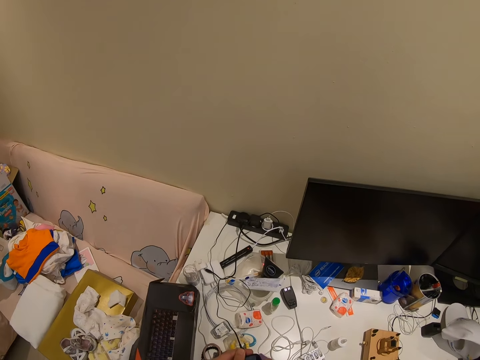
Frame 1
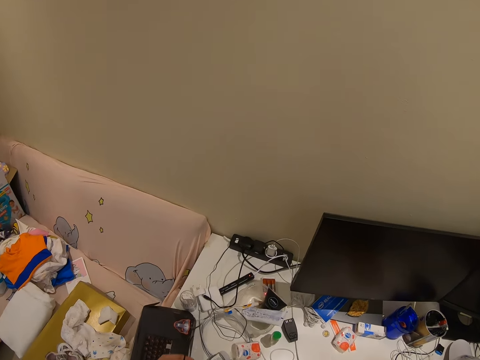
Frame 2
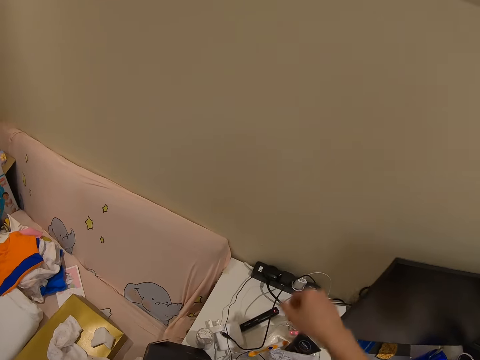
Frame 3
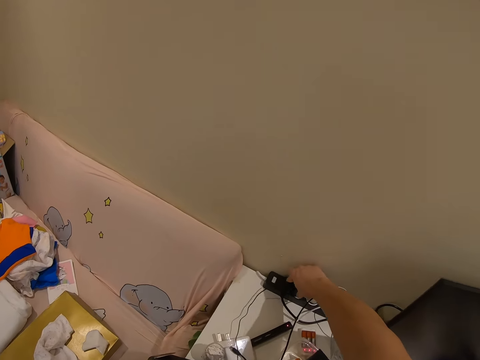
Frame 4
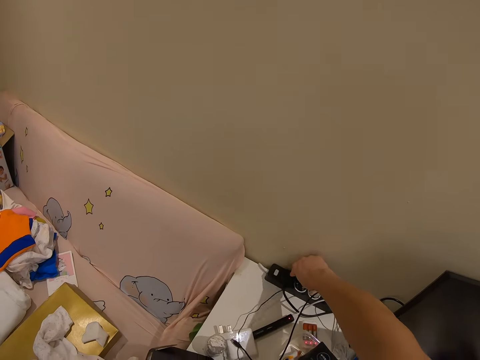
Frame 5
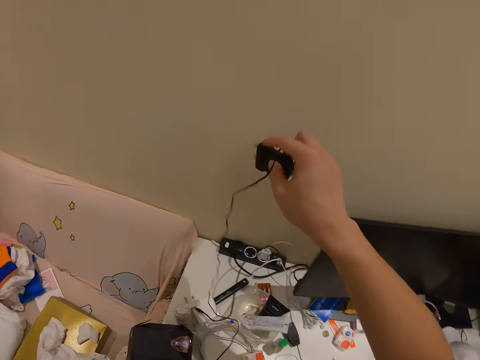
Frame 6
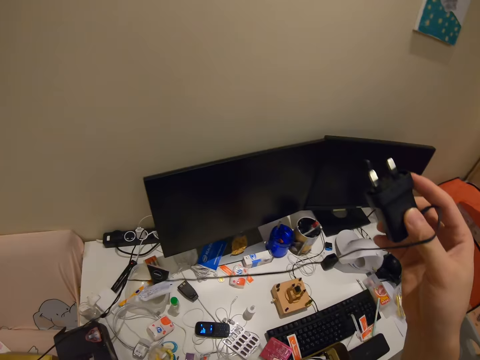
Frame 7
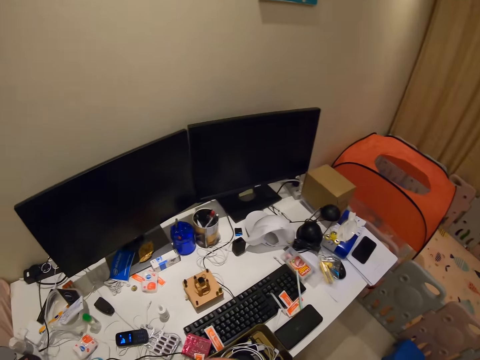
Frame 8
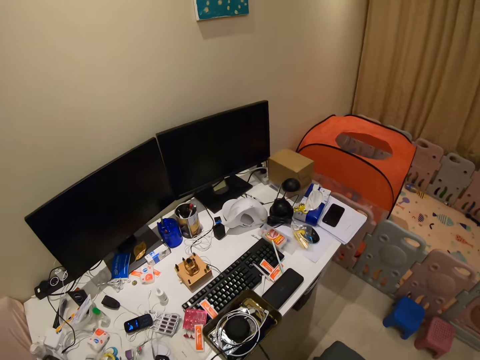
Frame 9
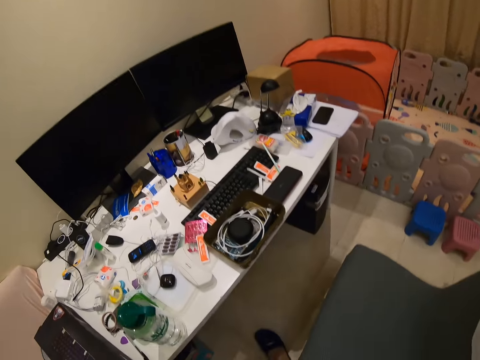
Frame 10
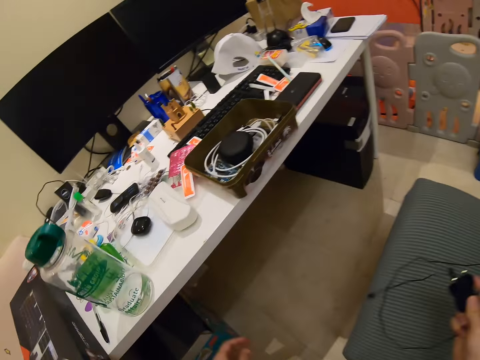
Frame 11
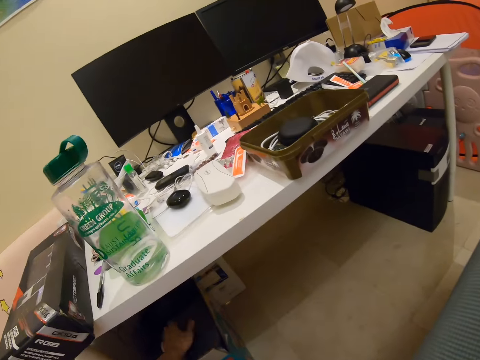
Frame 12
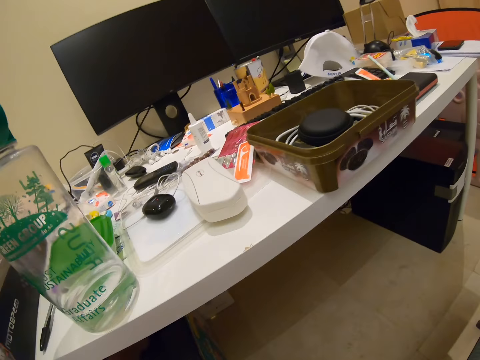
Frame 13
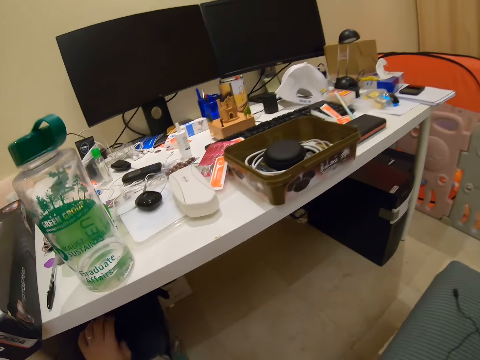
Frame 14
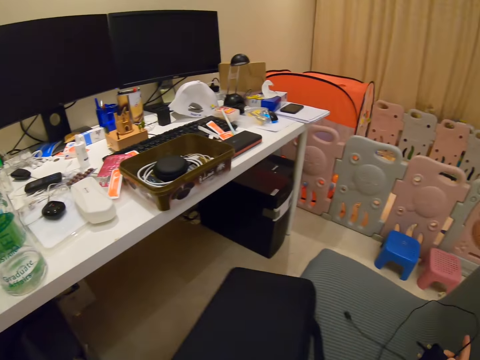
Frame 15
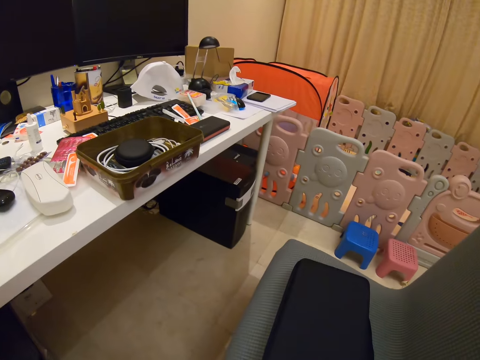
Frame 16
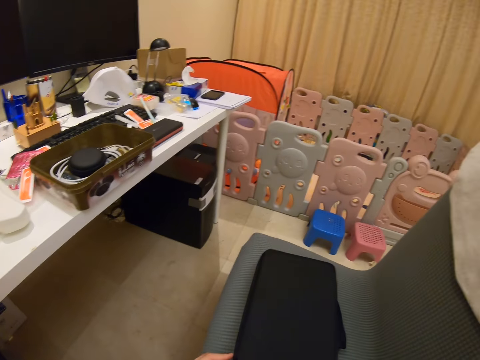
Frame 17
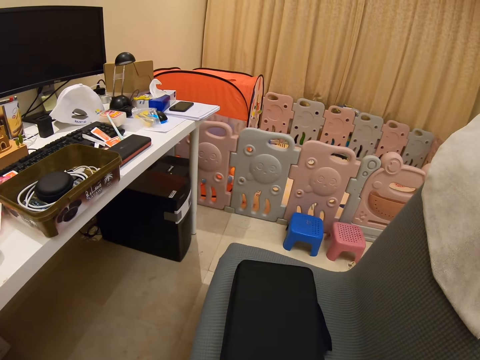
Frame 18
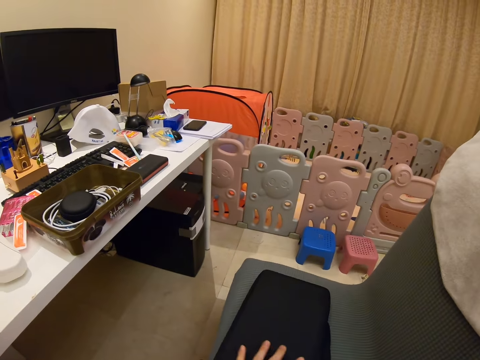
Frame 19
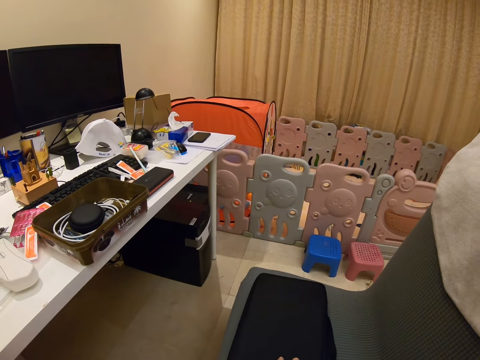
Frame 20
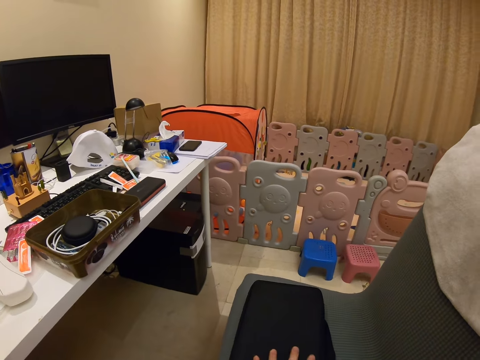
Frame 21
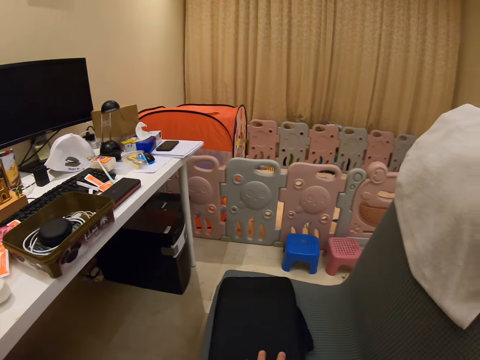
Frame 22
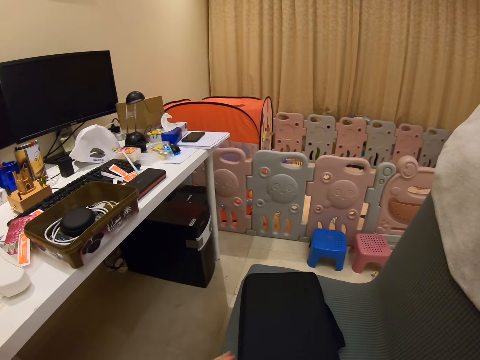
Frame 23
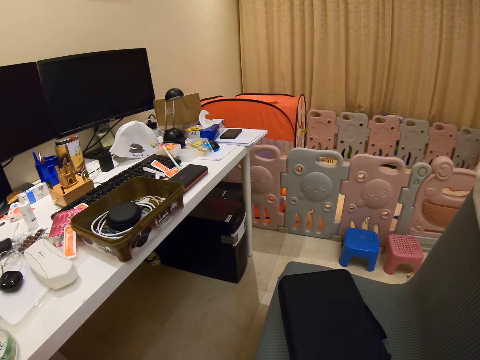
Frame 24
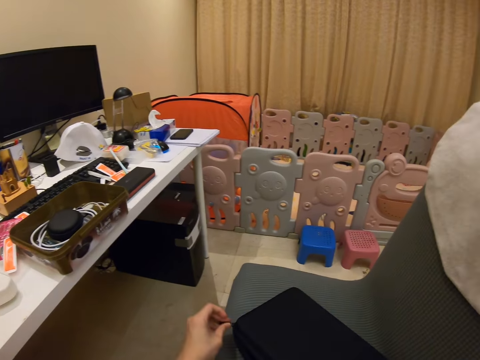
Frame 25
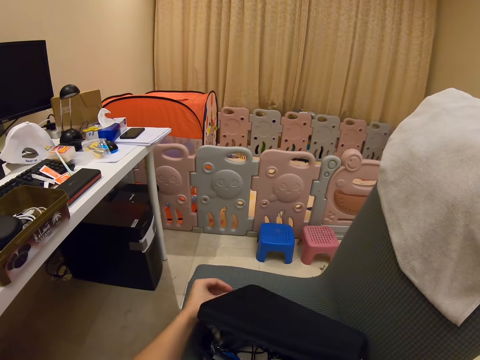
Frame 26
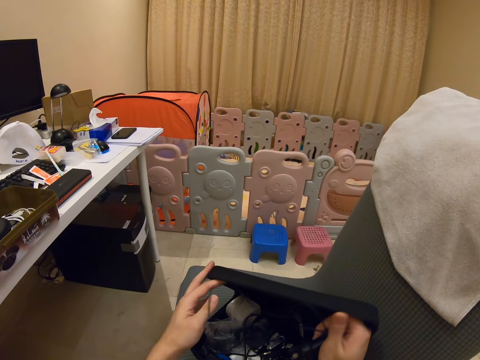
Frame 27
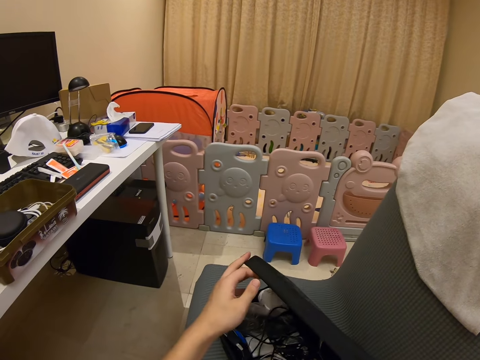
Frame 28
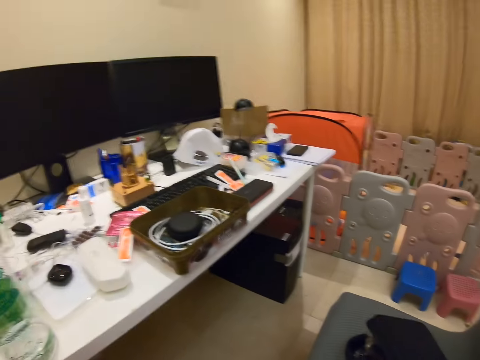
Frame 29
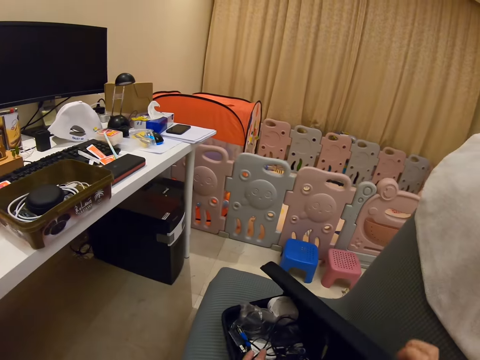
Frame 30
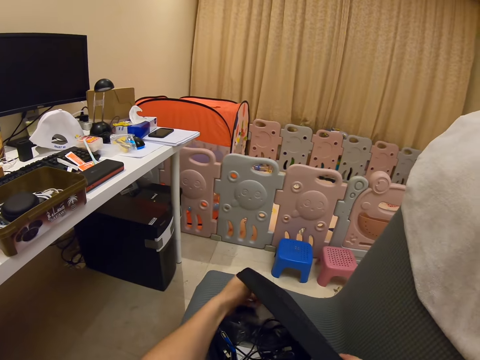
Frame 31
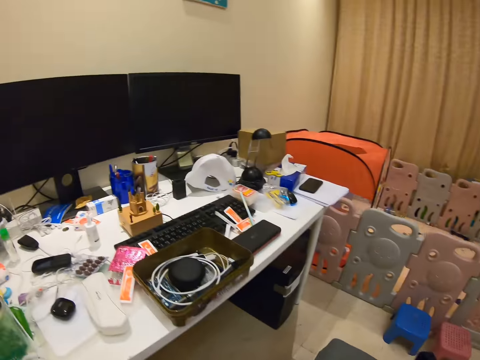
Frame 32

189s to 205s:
The camera wearer turns on the phone. They disconnect the phone from the charger. They disconnect the charger from the extension cord. They take the charger. They look around. They pick a bag. They open the bag. They put the charger in the bag.

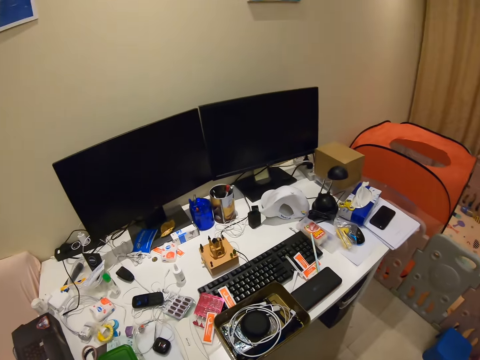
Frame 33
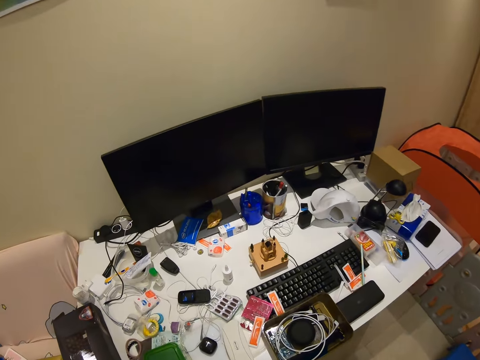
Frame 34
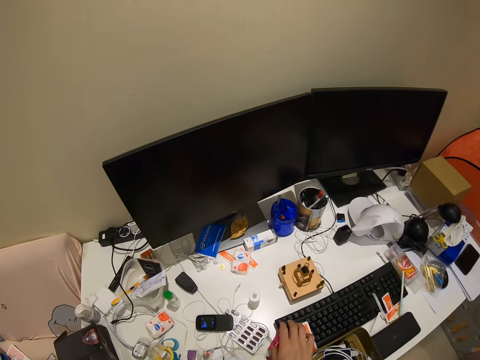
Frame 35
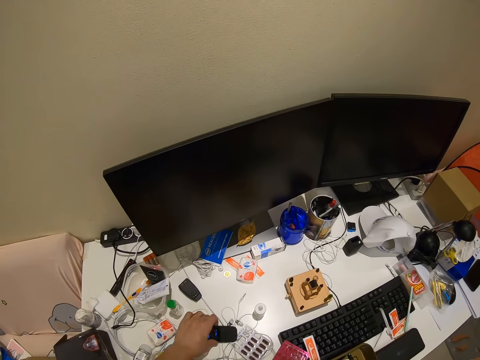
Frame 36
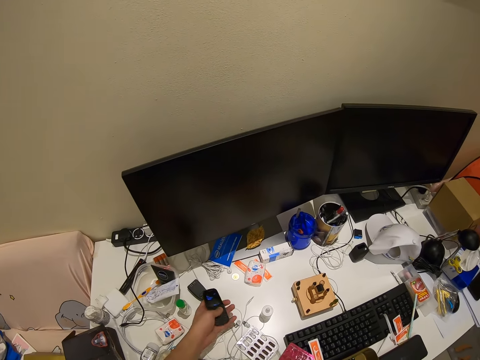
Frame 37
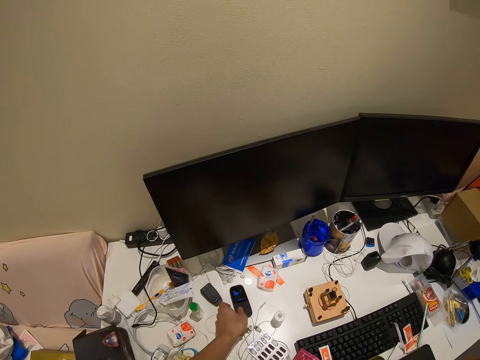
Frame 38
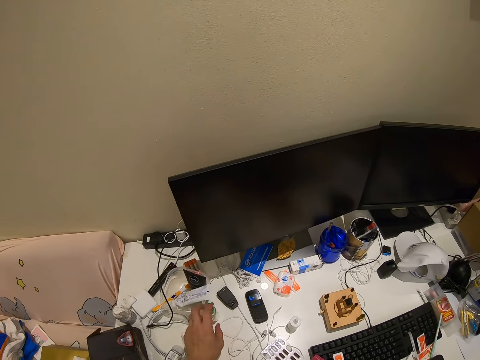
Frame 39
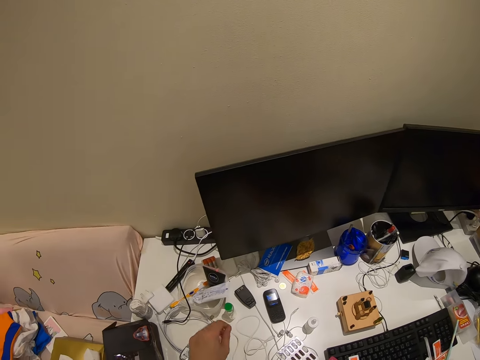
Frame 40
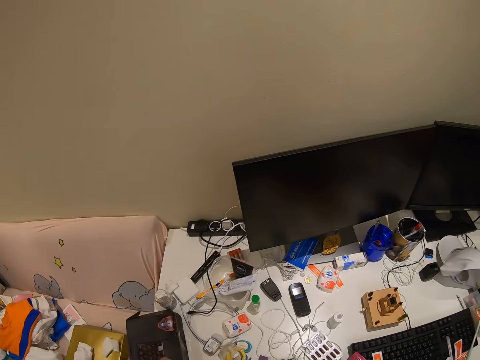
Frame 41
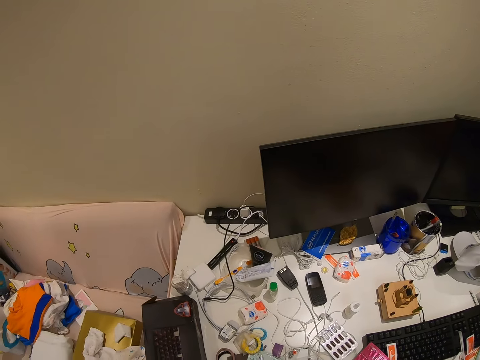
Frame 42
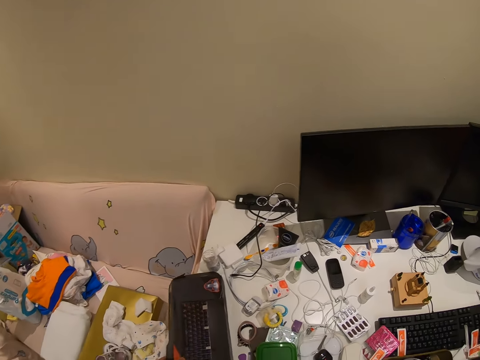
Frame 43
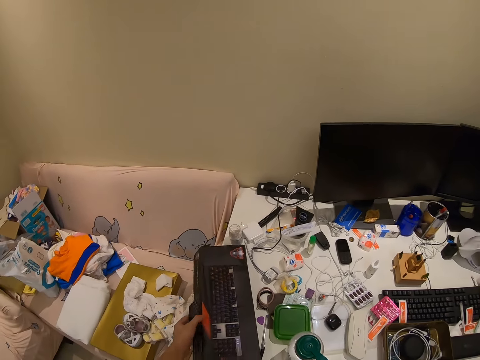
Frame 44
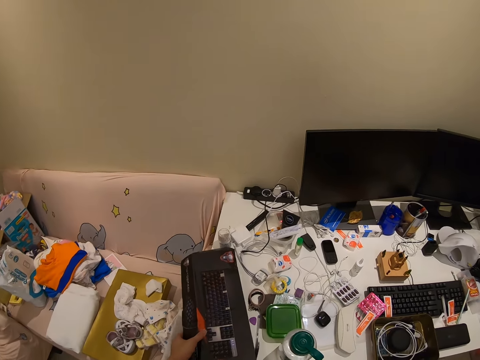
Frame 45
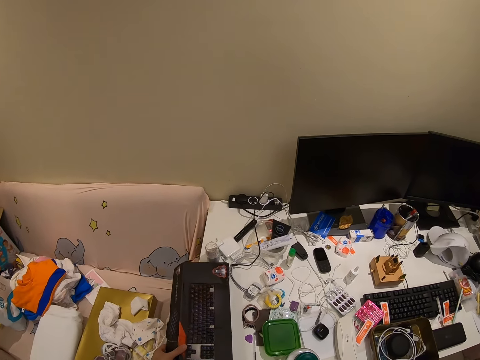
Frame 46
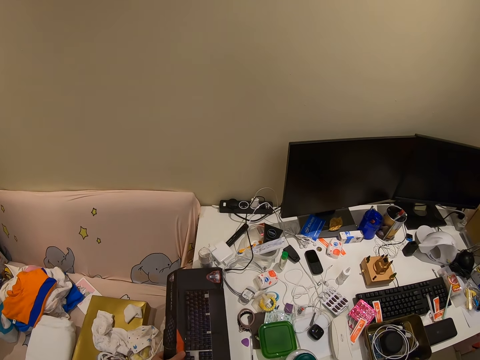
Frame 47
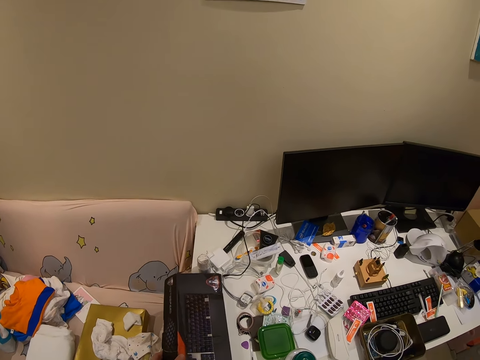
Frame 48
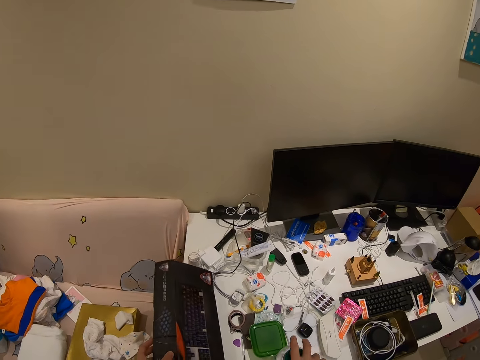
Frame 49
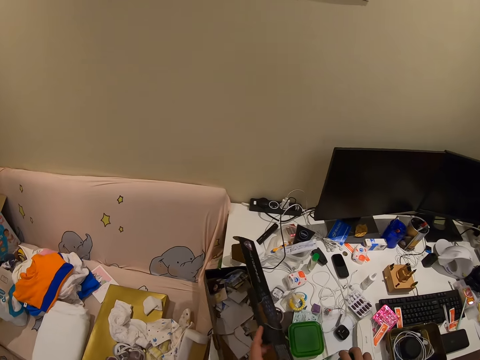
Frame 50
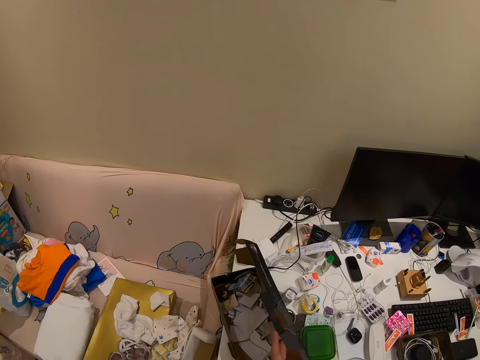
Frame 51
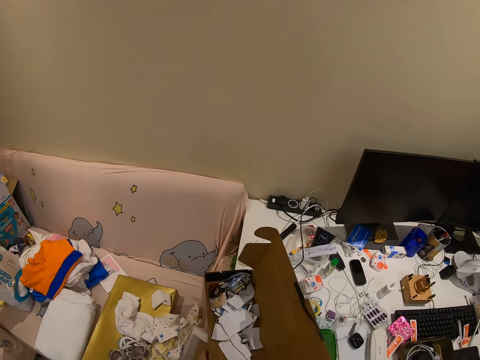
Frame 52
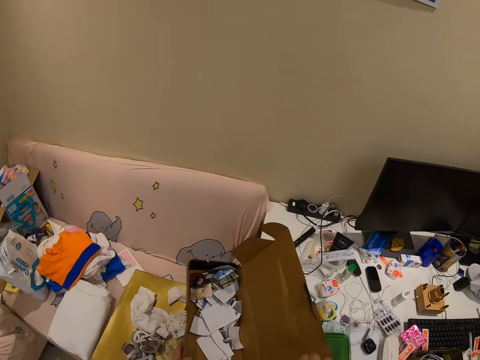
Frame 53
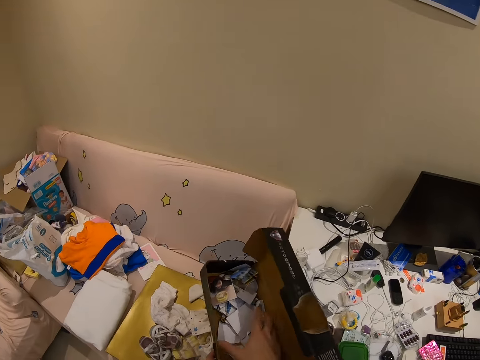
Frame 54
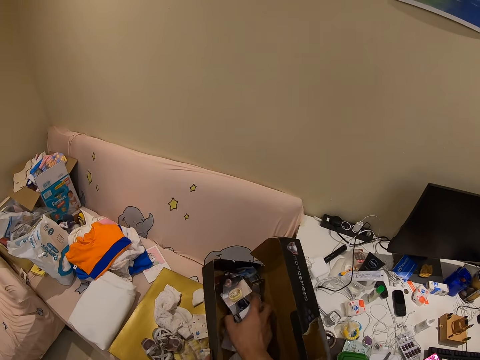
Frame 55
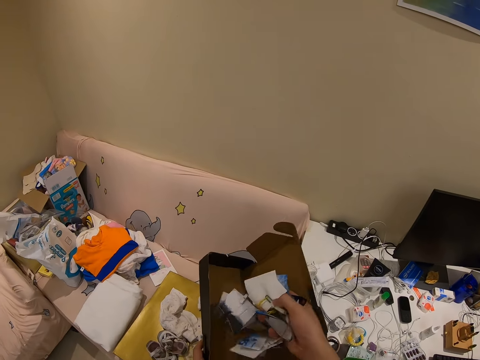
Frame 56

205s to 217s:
The camera wearer looks around. They pick up a phone. They place the phone on the table. They move a box. They open the box.
